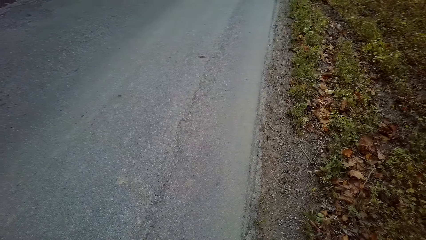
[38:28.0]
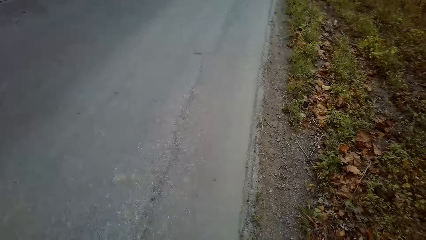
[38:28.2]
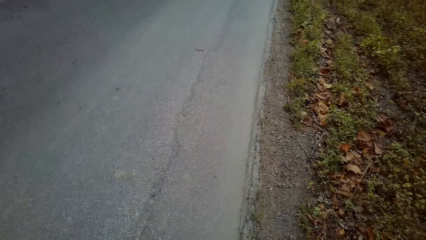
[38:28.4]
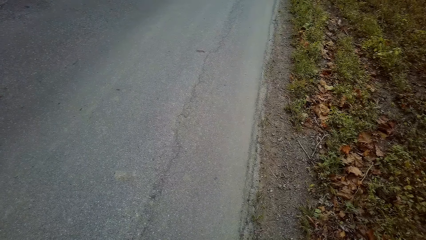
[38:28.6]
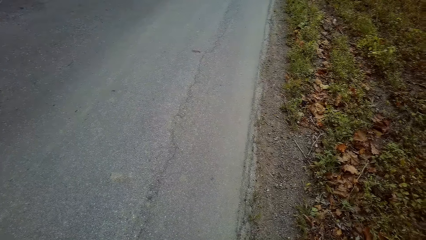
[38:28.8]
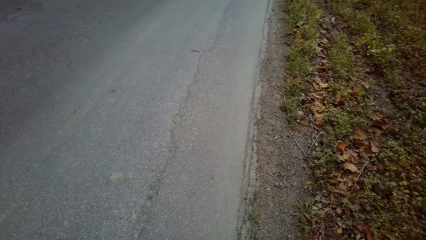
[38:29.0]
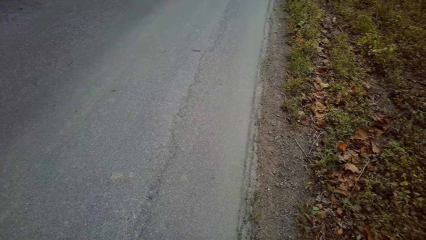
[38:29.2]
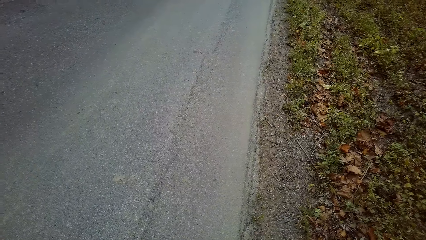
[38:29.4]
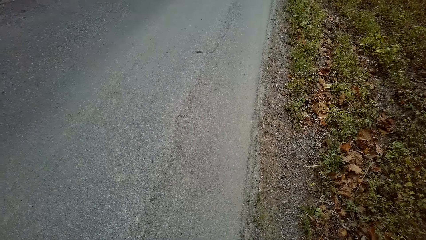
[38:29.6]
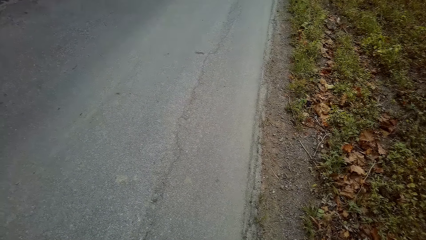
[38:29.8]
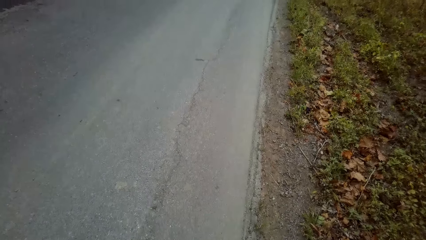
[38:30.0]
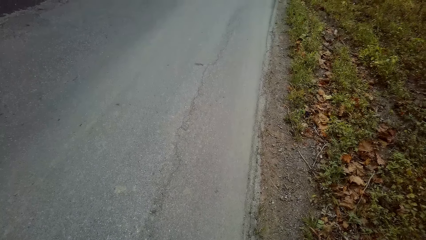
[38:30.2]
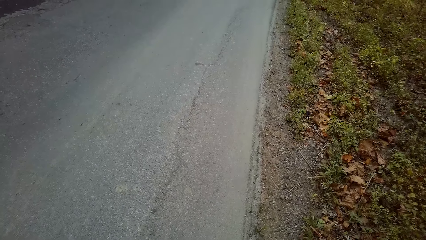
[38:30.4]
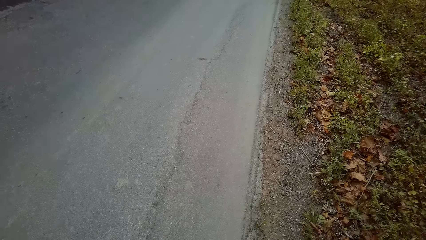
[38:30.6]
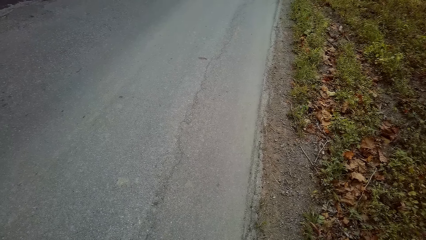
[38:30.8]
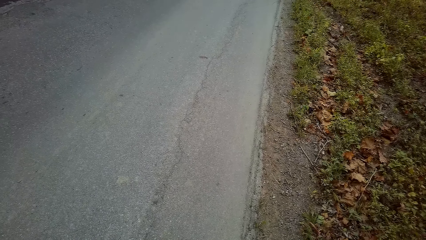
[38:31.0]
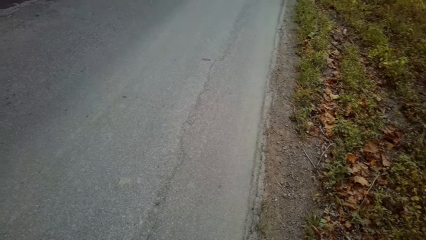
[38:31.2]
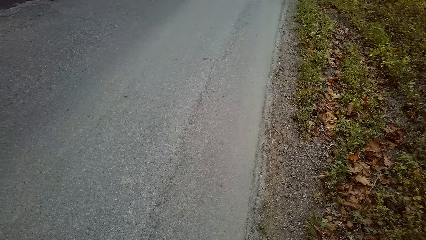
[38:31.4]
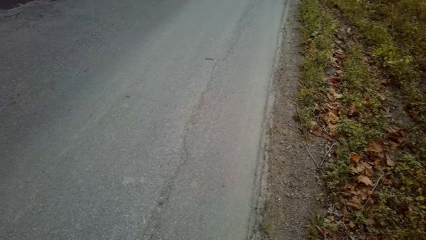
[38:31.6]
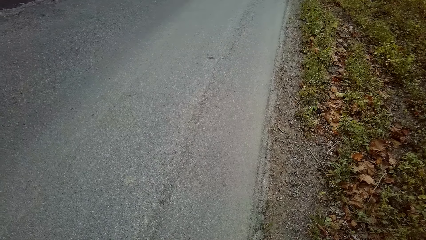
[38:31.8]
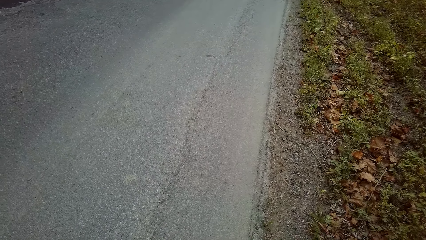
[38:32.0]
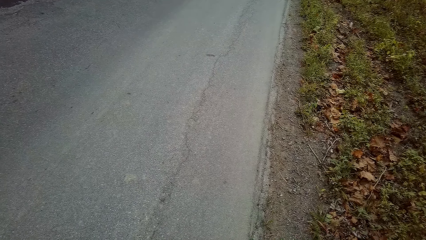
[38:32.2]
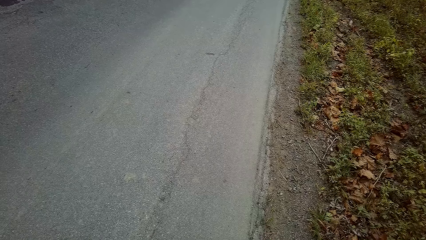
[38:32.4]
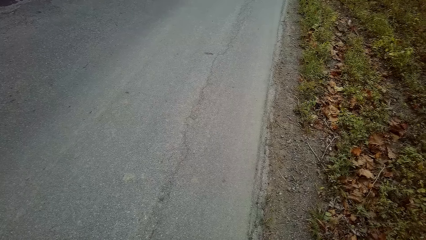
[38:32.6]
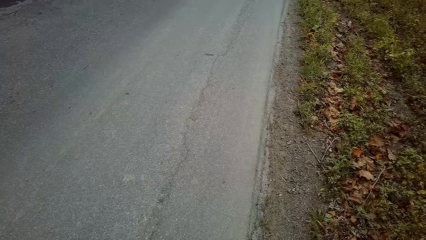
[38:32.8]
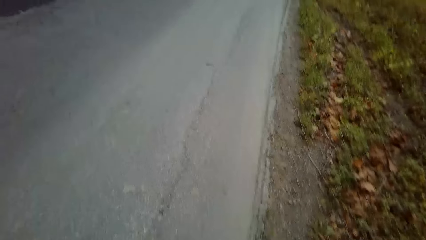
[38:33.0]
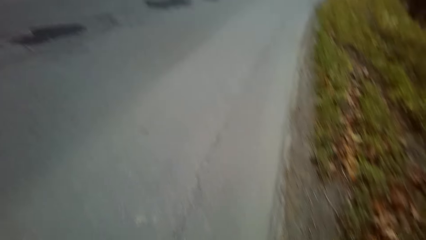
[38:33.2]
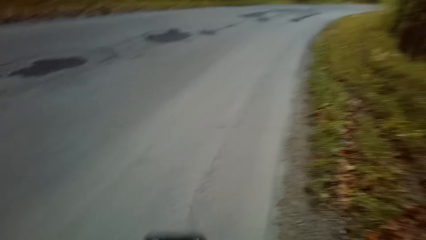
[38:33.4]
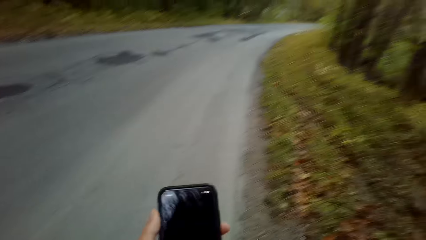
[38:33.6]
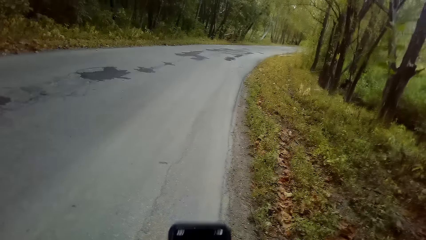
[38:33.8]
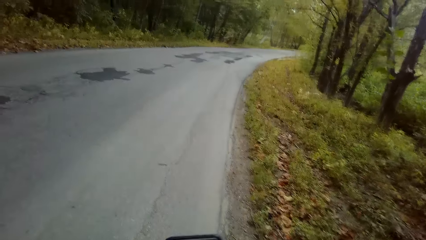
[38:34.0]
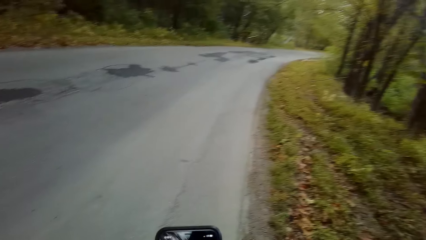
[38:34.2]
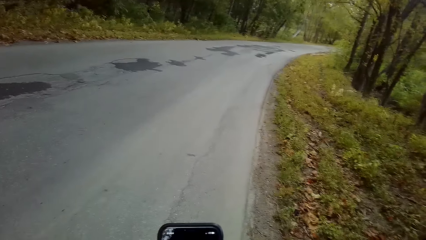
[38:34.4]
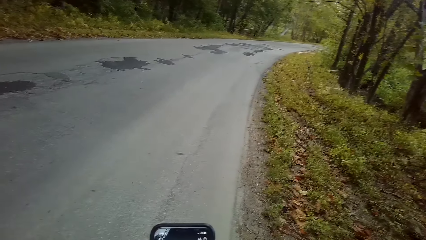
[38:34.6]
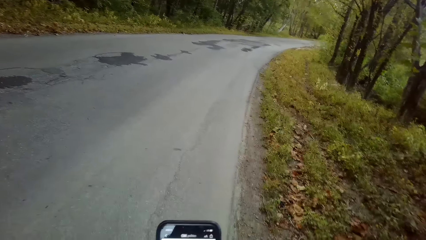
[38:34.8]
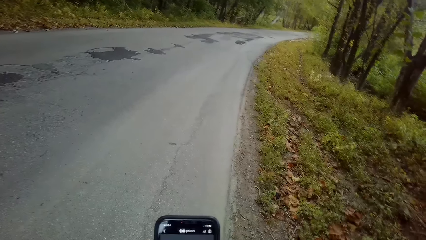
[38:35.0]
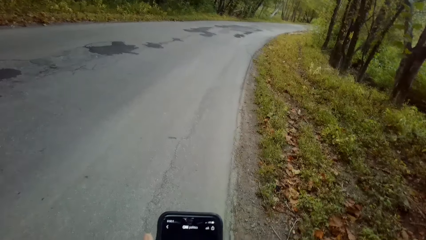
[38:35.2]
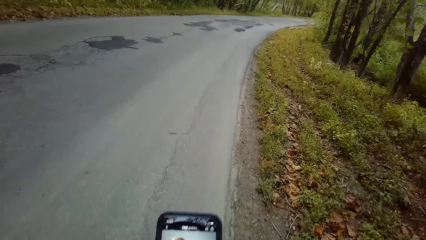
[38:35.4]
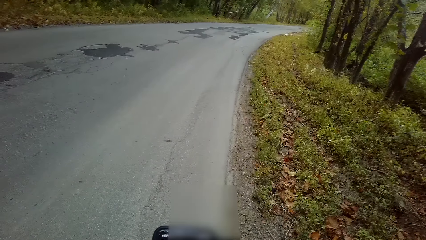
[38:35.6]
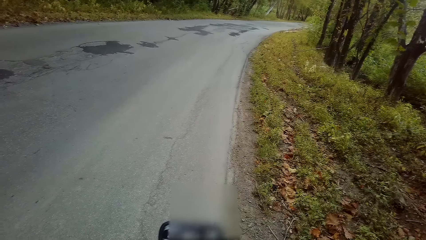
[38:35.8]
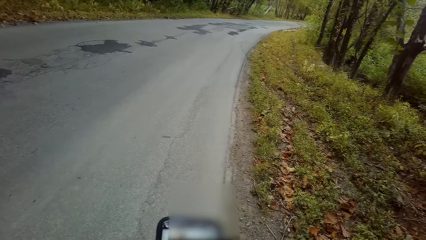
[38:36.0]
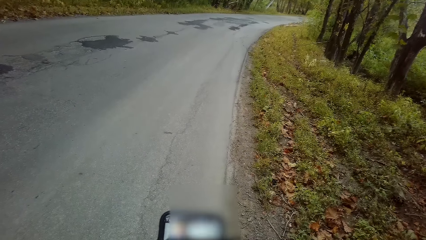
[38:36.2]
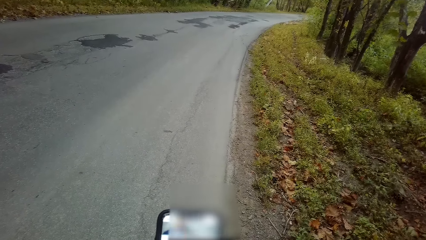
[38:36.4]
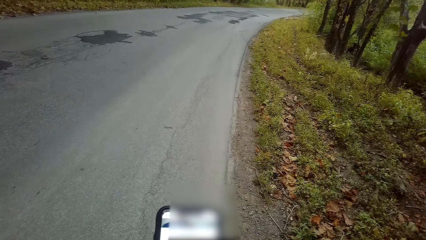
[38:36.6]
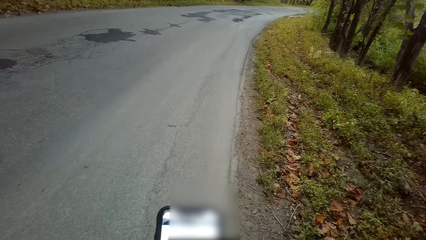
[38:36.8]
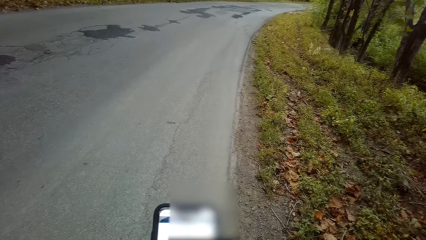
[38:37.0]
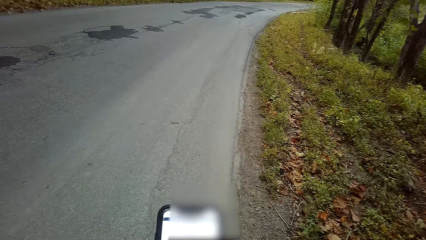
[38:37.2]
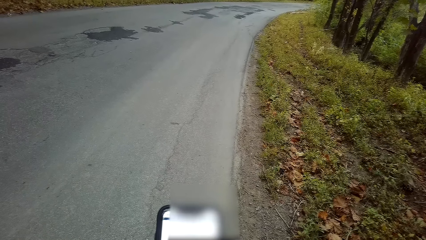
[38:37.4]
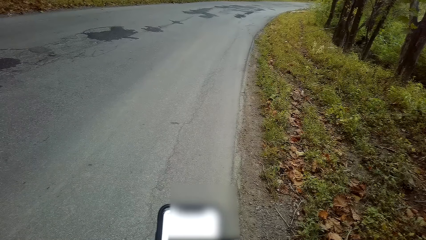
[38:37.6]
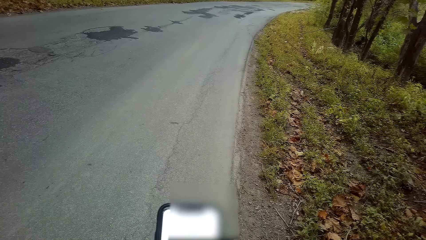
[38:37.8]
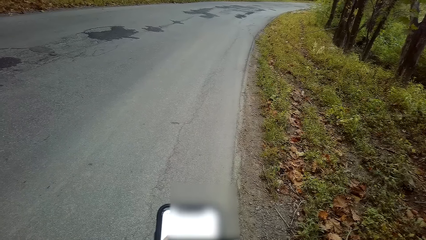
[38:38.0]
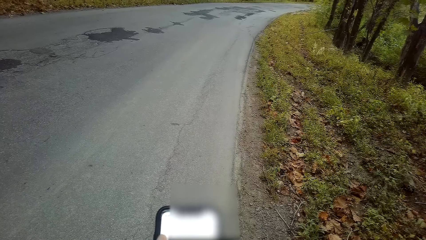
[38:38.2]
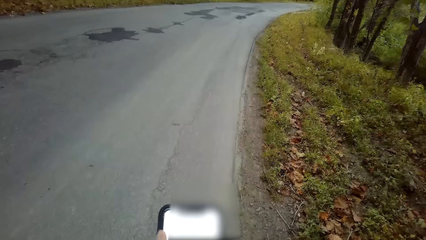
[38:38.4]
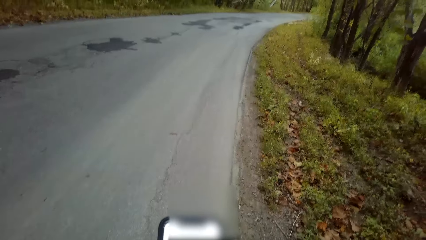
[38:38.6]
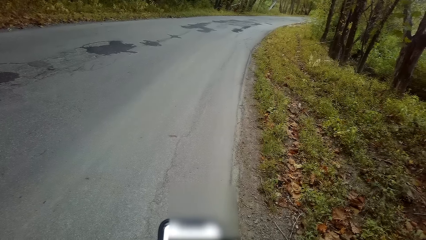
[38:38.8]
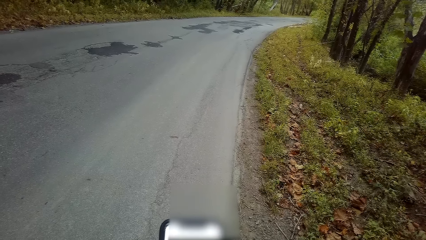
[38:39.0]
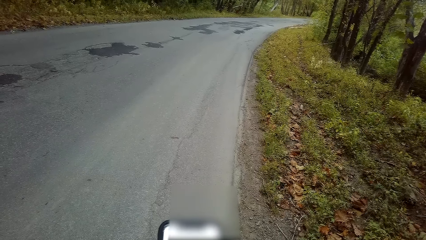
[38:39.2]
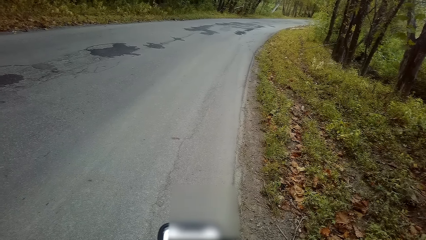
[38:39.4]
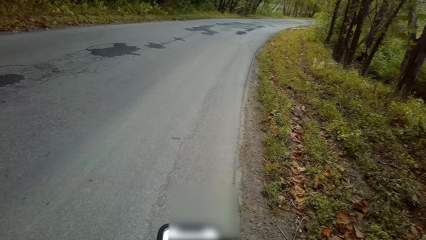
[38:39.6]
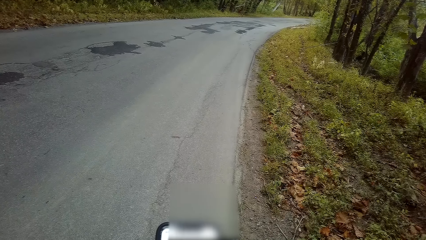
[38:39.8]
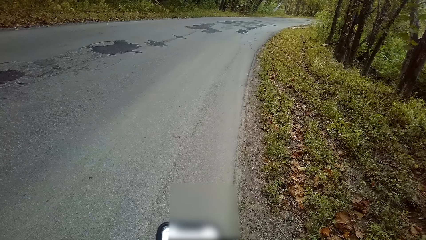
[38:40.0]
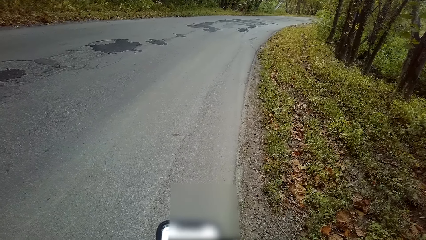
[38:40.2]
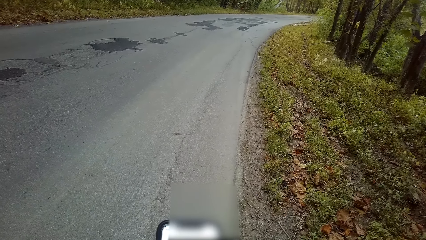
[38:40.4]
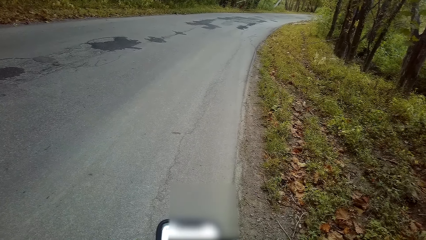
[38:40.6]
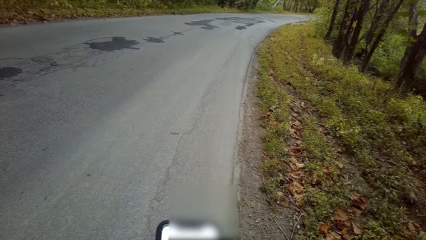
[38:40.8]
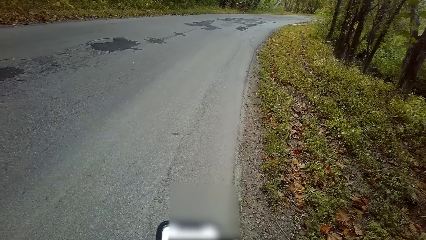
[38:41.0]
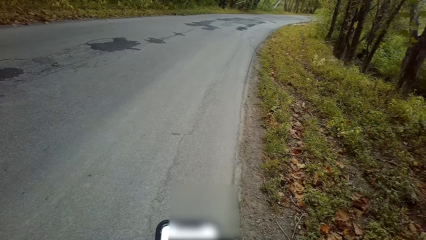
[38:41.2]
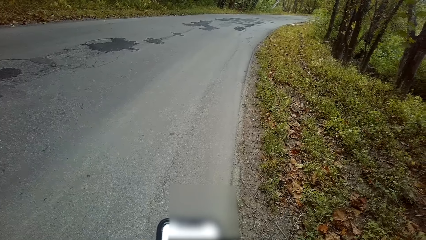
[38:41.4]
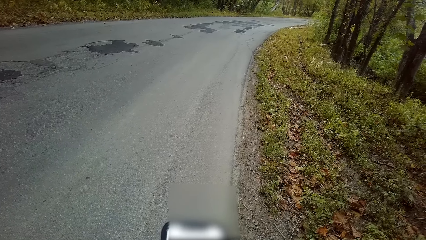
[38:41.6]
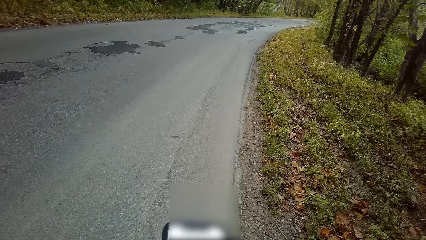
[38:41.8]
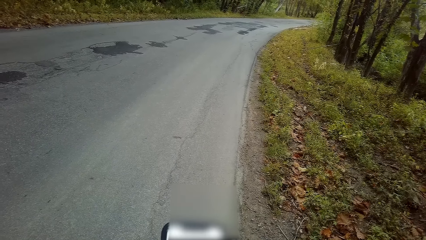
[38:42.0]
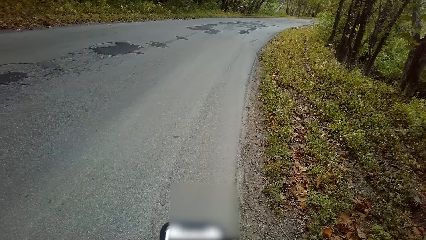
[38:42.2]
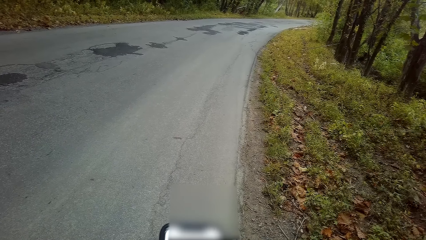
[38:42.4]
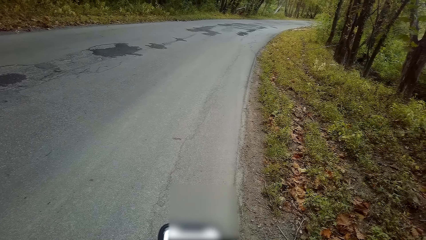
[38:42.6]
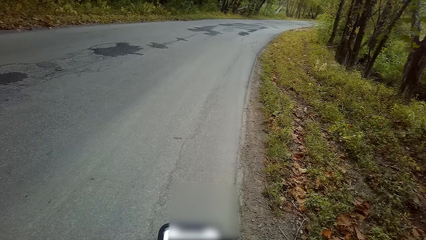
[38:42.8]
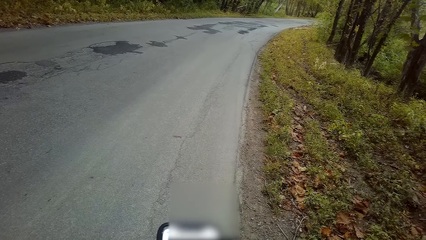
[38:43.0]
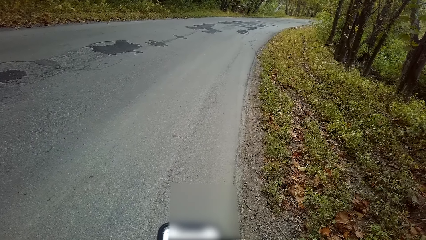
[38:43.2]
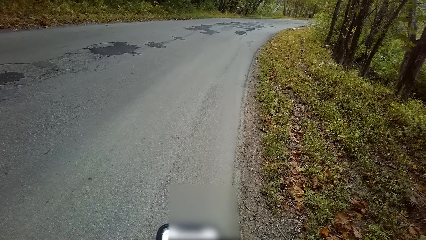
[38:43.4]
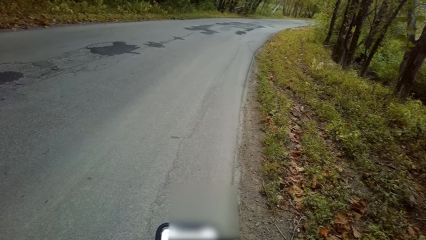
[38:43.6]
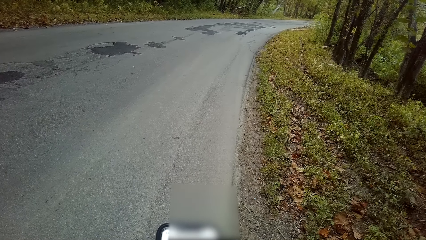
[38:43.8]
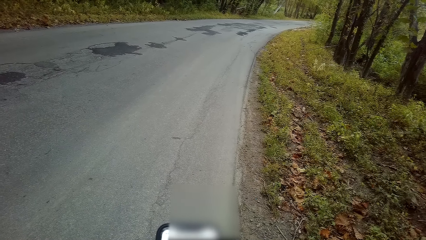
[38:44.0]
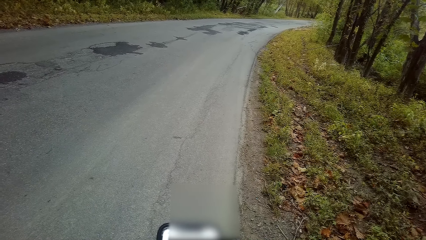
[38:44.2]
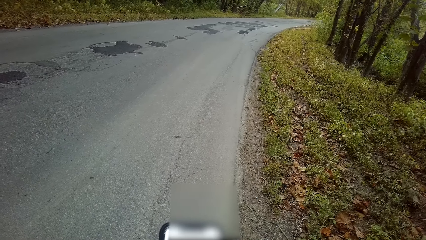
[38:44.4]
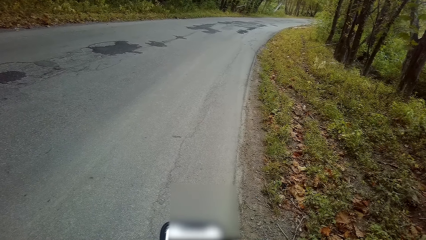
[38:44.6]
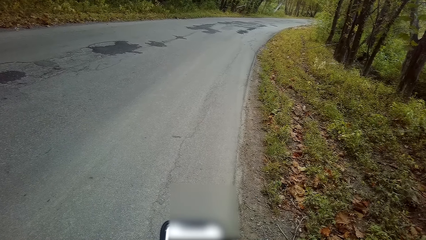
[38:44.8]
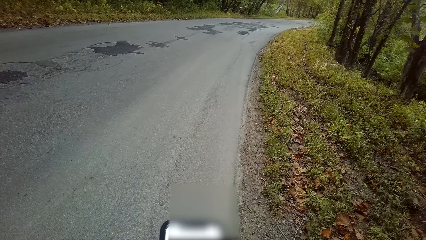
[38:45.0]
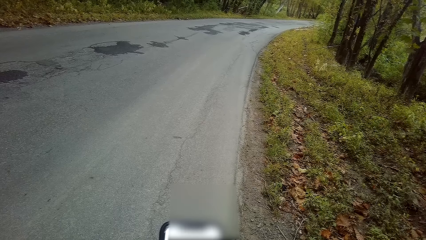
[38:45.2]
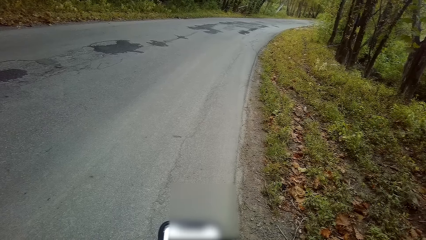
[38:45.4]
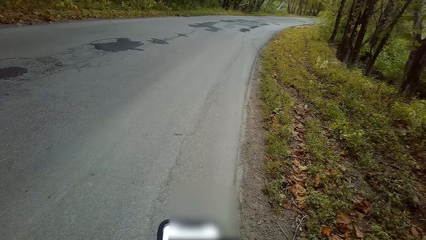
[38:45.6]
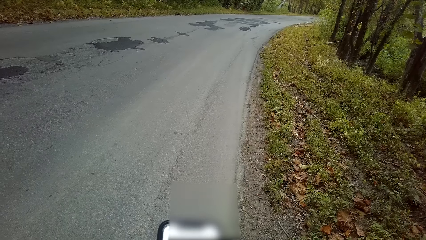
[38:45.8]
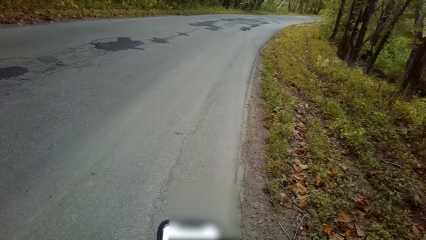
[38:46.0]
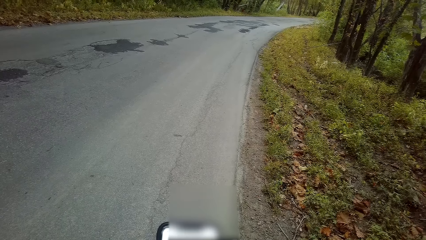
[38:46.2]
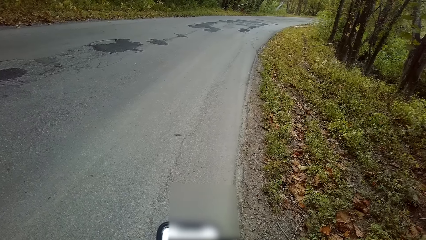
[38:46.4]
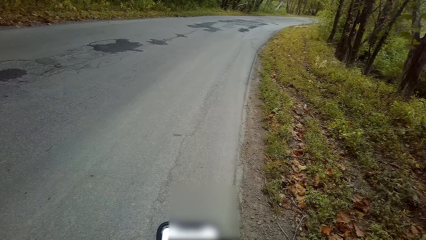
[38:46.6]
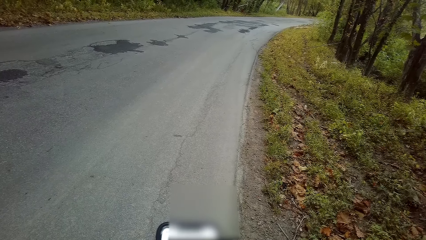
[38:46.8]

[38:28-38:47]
The camera wearer raises the phone. They operate the phone.
